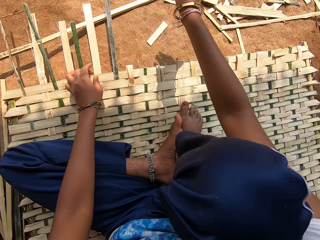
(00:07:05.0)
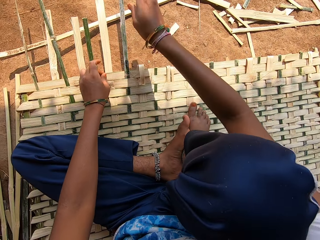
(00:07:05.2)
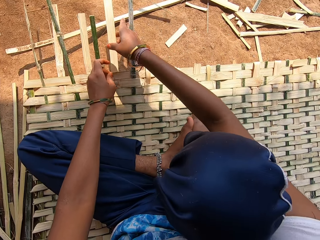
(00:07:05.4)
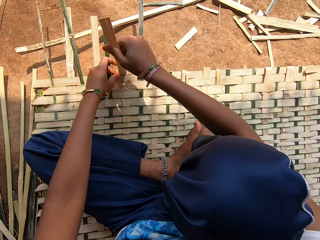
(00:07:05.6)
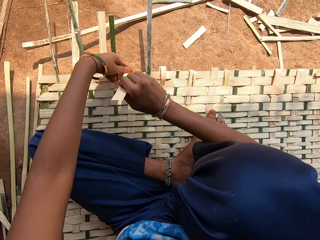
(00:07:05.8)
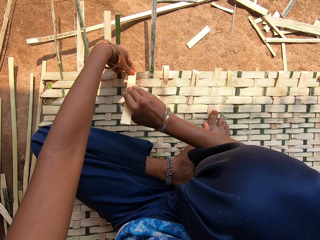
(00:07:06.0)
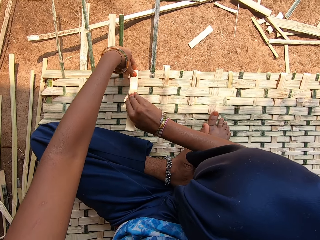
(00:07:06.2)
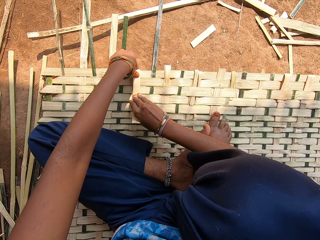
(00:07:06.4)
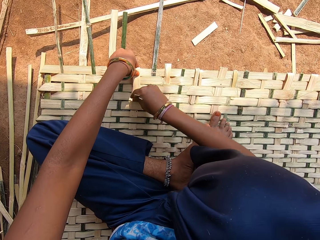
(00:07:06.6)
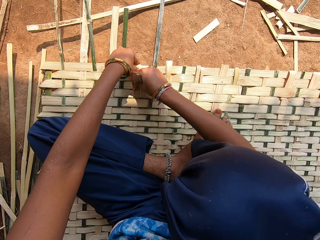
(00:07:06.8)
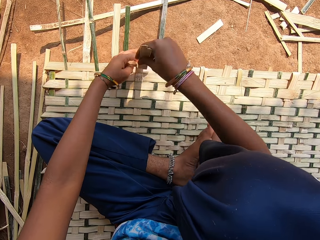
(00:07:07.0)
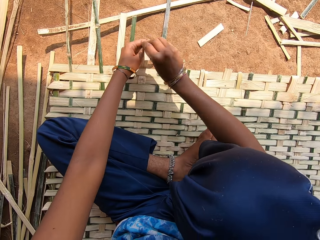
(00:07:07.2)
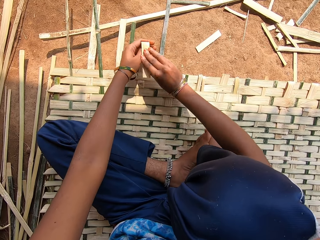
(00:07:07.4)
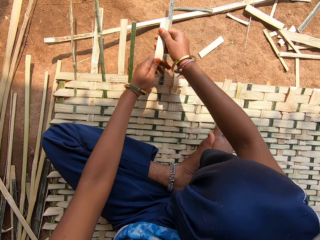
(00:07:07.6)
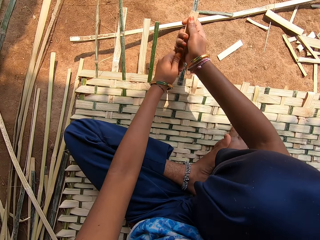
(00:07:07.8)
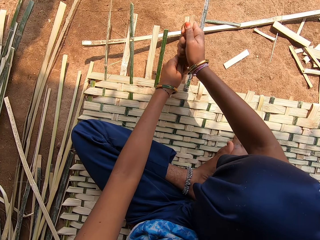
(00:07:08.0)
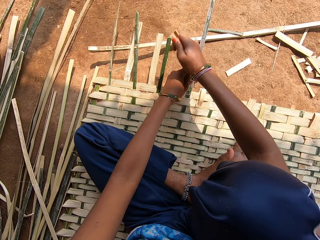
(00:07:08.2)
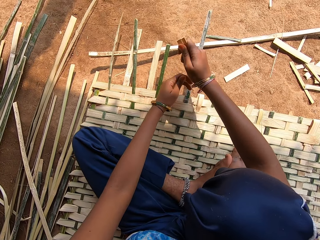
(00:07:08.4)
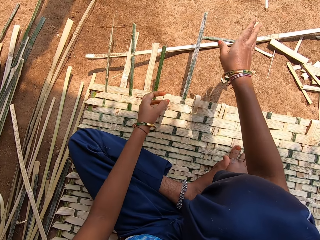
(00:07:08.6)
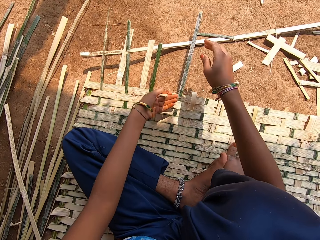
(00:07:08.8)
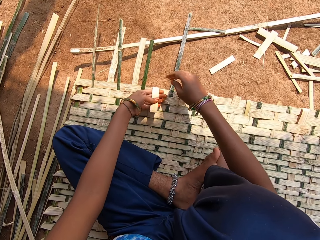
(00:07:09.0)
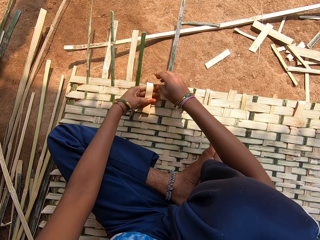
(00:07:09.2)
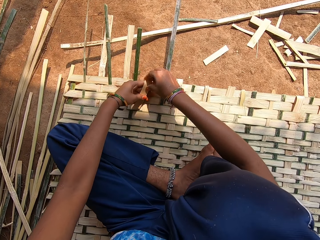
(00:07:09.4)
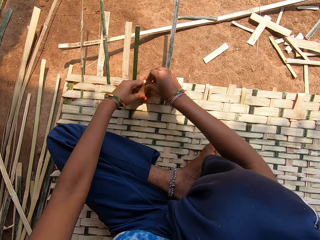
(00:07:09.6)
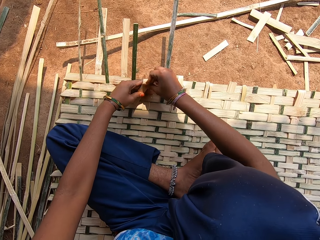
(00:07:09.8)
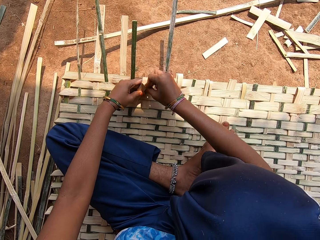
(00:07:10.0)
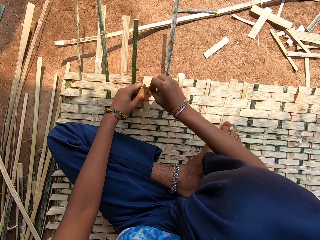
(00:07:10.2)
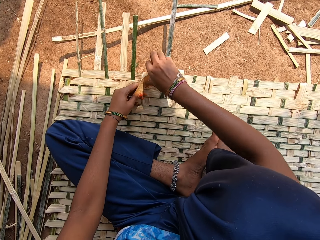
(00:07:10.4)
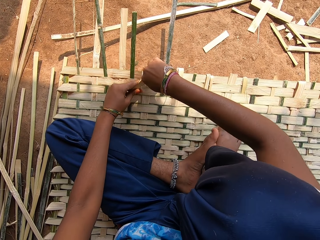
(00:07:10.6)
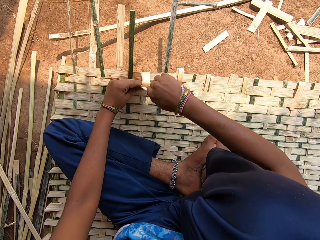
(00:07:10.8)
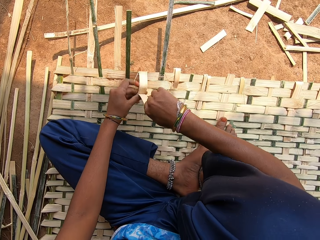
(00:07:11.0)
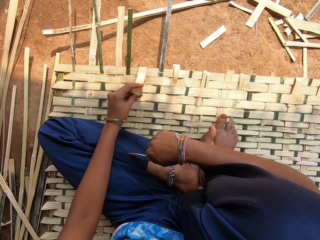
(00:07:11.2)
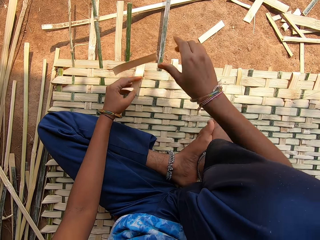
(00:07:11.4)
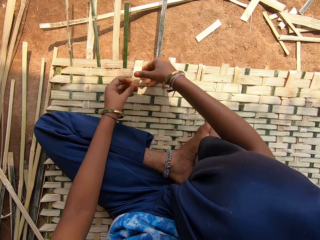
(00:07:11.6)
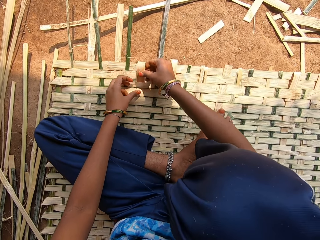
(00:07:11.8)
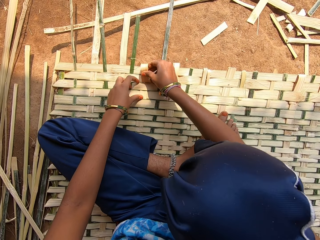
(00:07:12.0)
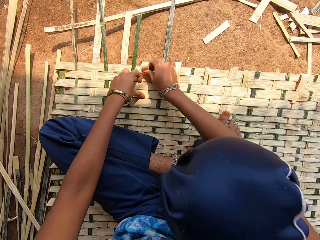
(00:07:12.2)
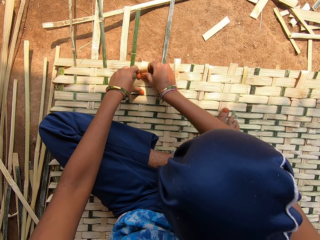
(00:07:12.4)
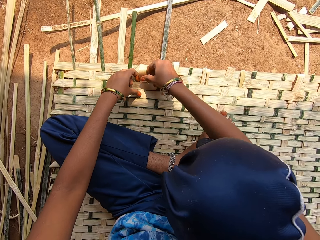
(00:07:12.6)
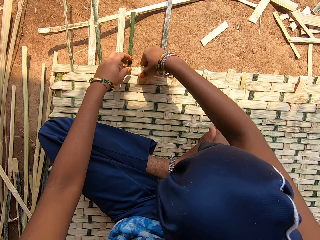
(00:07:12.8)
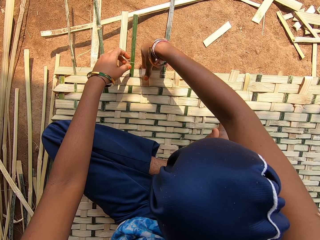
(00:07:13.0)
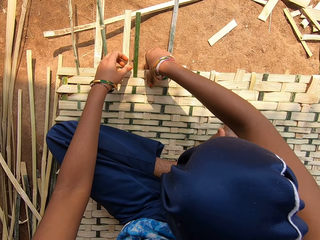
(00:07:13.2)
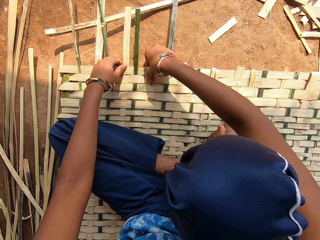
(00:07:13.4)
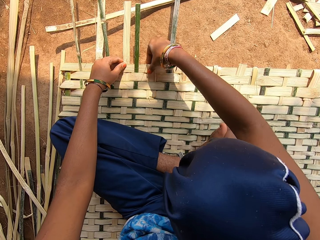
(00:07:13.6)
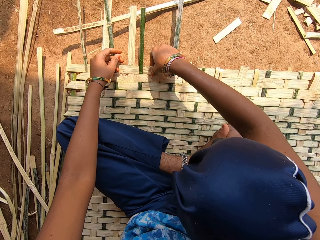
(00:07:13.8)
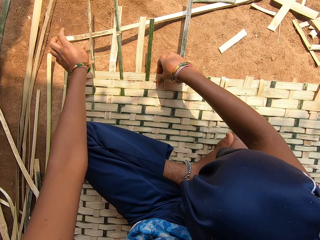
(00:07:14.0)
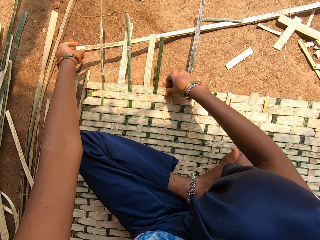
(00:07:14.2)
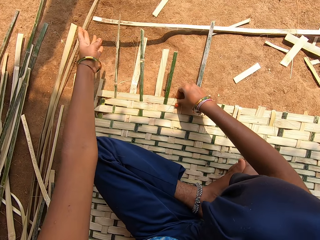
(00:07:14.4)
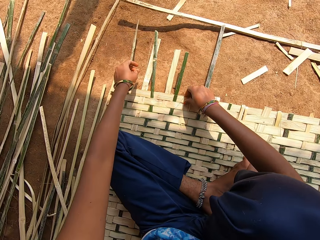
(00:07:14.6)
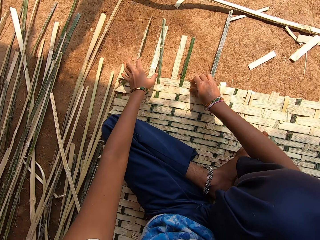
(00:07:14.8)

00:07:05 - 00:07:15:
The camera wearer drops down the reed. They slightly break the end of a bamboo. They cut the reed. They drop down the reed. They slightly peel the end of the bamboo. They put down the reed. They weave a bamboo mat. They fix the reed.

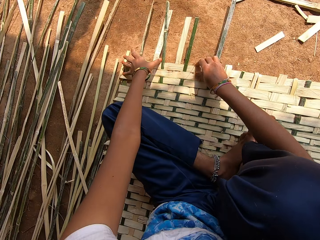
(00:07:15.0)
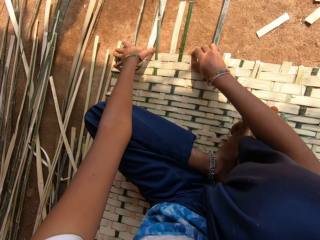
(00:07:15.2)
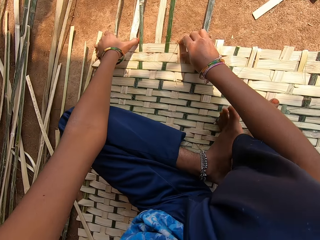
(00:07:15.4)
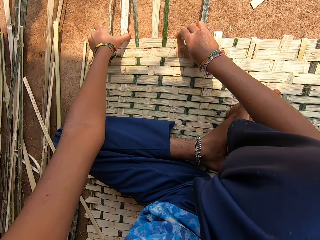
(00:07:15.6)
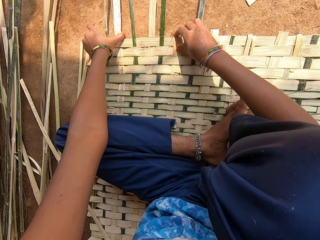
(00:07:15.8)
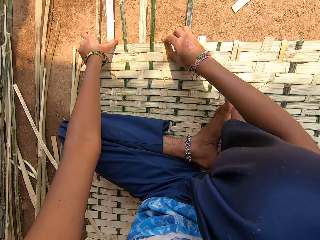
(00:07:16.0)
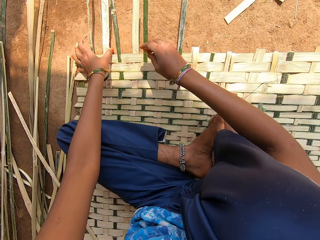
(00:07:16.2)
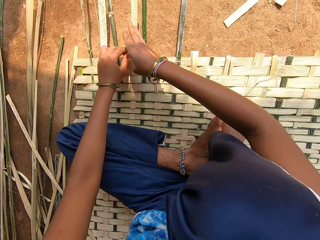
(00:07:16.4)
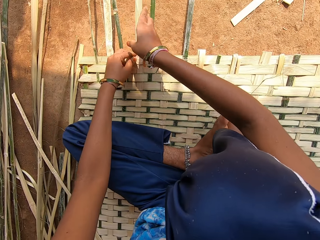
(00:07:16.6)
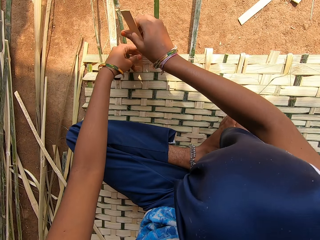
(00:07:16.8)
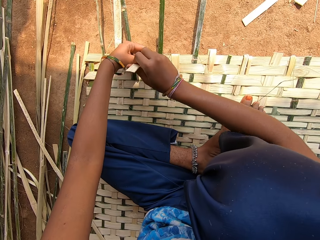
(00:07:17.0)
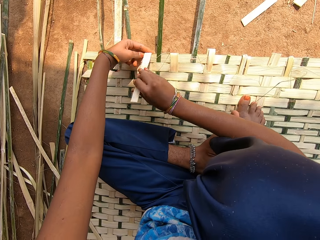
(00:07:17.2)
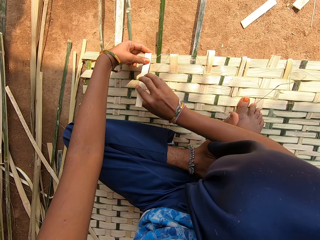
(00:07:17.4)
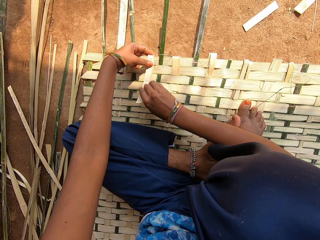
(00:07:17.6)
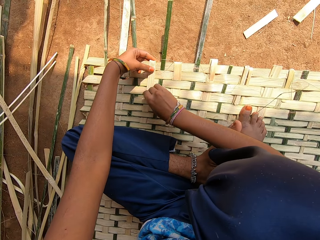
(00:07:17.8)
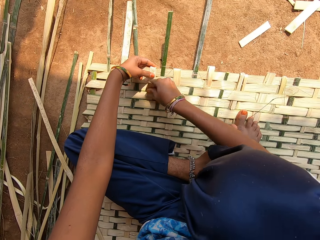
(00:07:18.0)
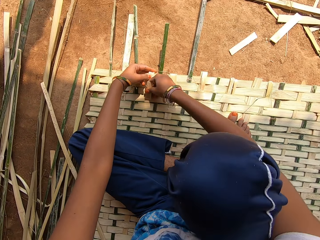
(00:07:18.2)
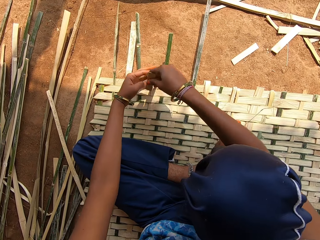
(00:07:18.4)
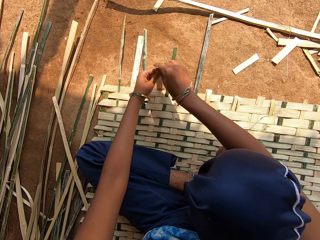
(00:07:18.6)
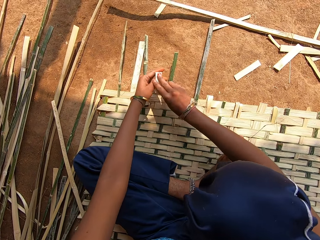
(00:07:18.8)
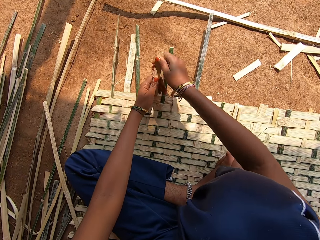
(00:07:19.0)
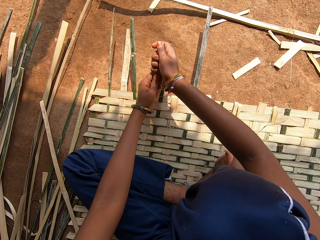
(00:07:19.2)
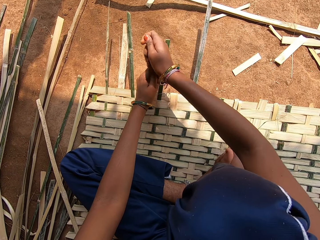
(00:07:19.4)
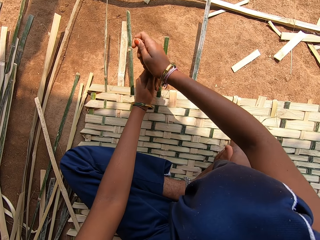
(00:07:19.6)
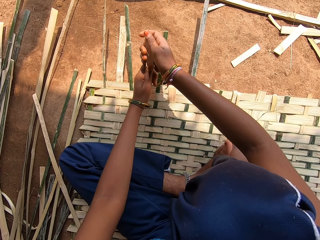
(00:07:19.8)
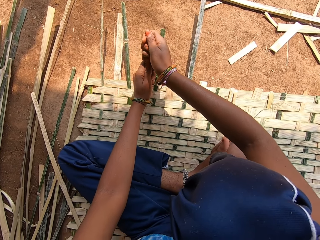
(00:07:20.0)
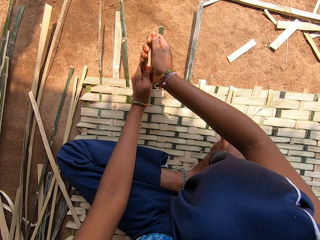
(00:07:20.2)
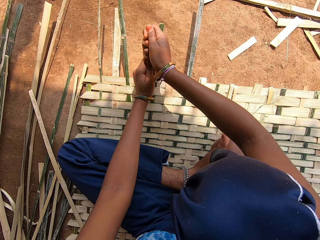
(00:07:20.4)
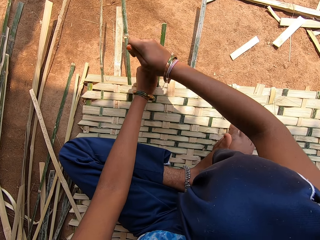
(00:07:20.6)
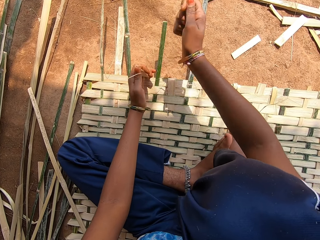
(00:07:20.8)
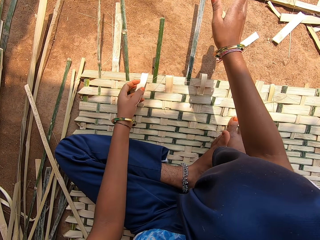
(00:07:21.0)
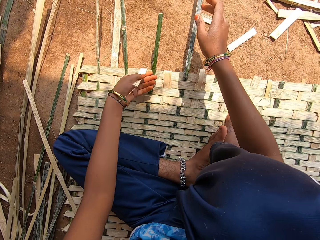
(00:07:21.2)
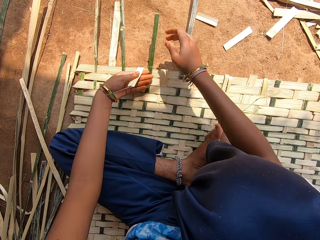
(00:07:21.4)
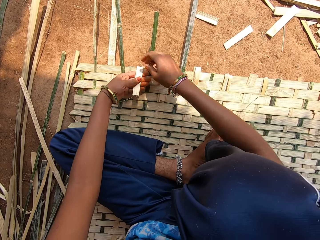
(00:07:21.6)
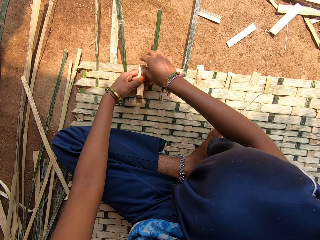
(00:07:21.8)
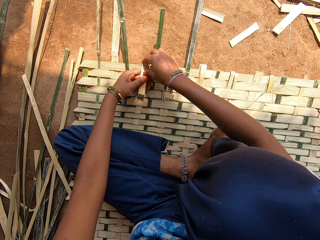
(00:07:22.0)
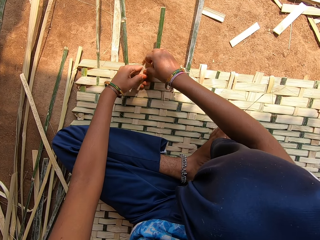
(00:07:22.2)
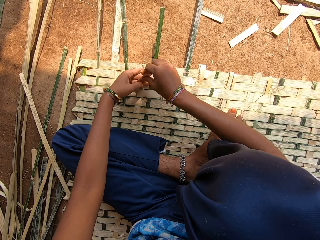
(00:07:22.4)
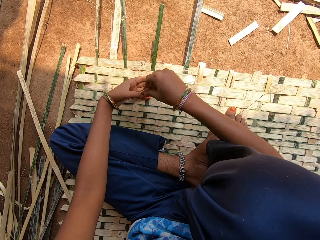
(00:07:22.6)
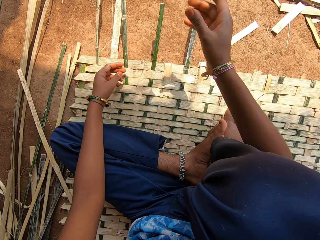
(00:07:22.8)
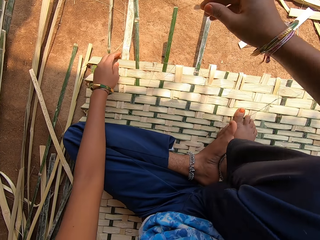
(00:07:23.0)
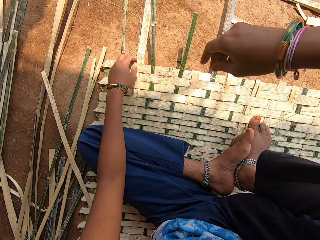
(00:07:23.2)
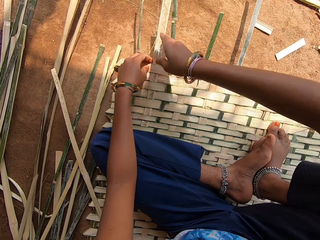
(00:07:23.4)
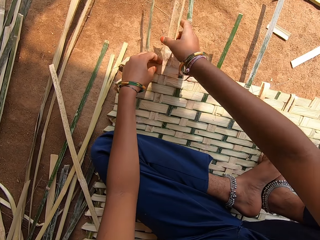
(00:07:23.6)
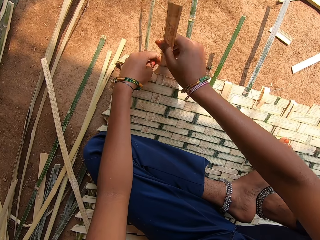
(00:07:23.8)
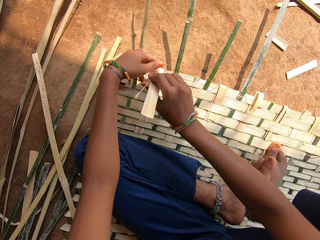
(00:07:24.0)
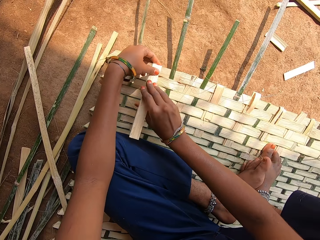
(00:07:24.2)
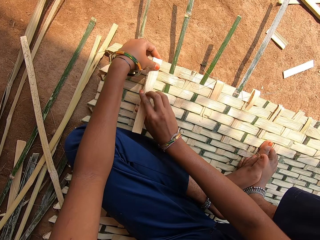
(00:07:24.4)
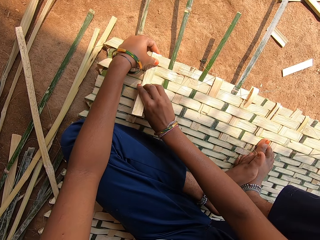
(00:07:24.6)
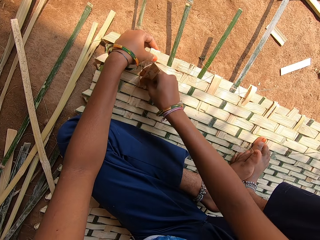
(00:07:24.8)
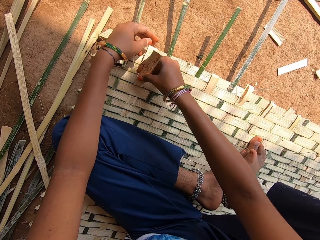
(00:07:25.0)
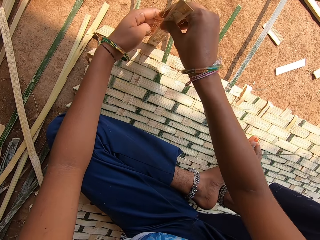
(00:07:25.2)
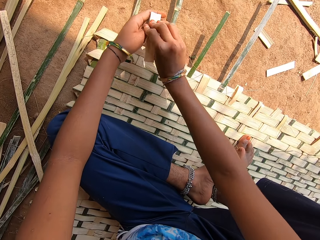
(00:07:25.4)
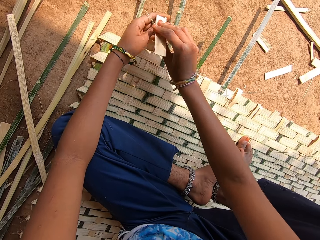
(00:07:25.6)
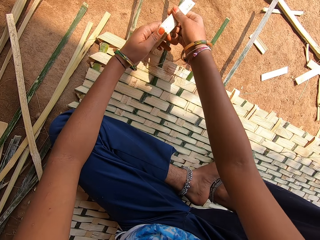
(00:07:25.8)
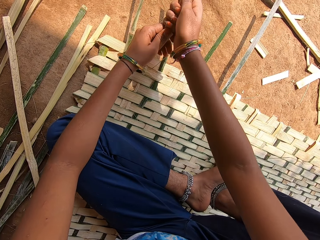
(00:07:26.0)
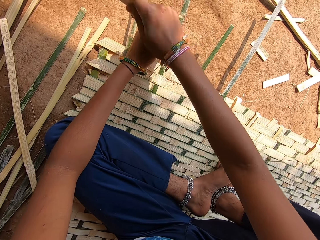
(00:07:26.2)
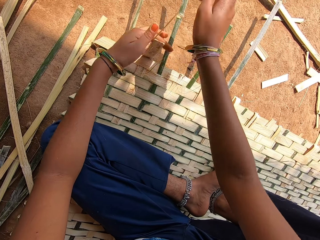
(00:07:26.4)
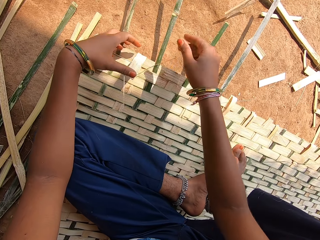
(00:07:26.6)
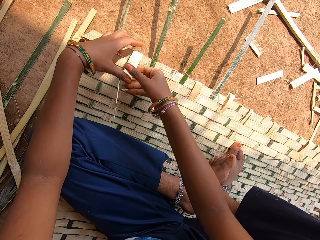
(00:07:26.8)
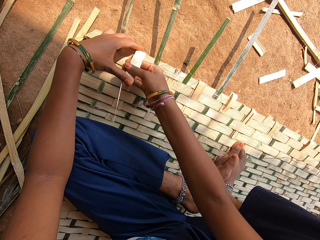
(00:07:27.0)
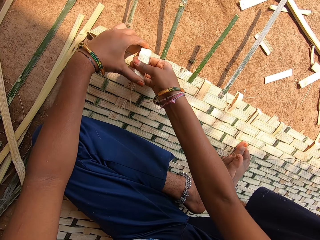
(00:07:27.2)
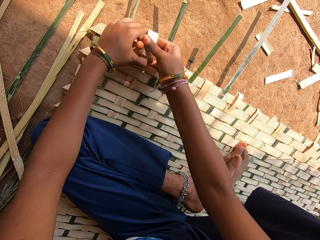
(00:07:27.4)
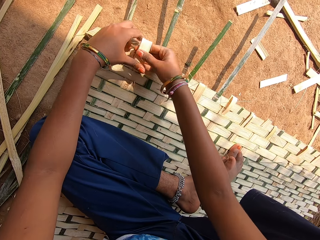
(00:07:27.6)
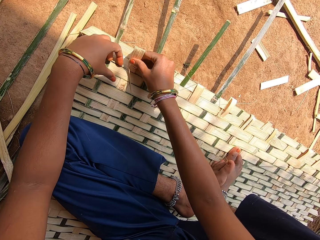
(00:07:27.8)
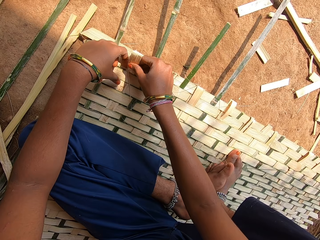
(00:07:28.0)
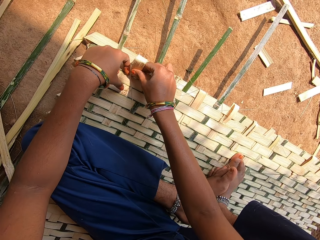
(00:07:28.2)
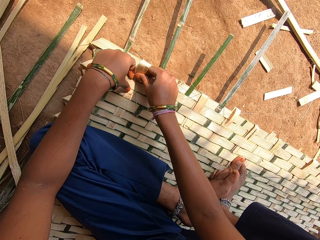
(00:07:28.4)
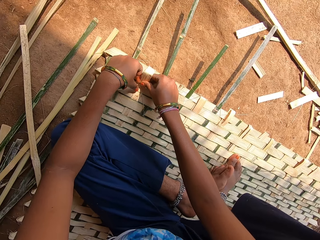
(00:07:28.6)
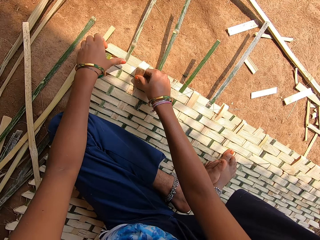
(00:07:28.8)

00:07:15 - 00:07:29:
The camera wearer pushes the reed away. They slightly break the end of a bamboo. They fold the reed. They cut the reed. They put down the reed. They cut the reed. They put down the reed. They slightly break the end of the bamboo. They fold the reed. They cut the reed. They throw down the reed. They weave a bamboo mat.
